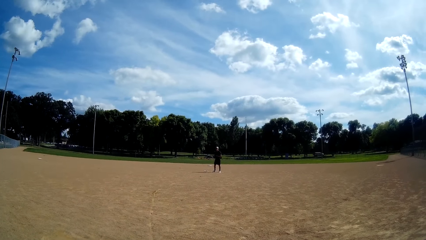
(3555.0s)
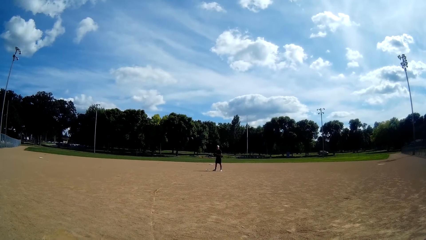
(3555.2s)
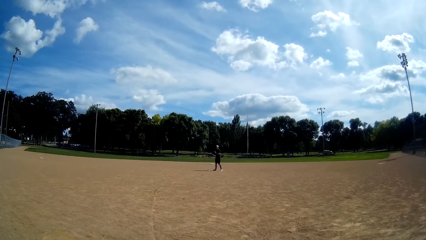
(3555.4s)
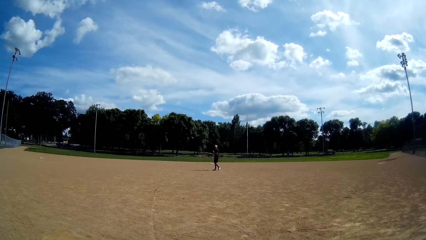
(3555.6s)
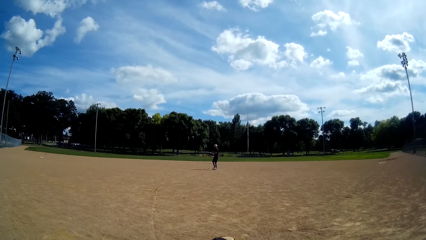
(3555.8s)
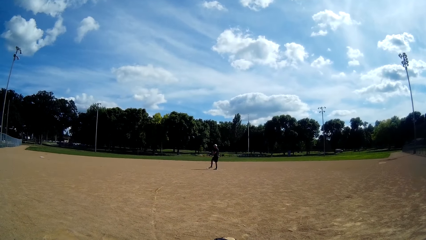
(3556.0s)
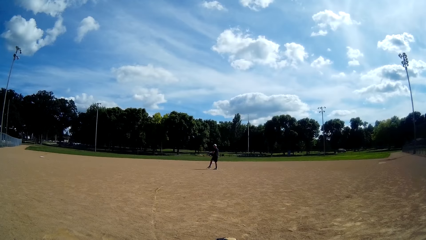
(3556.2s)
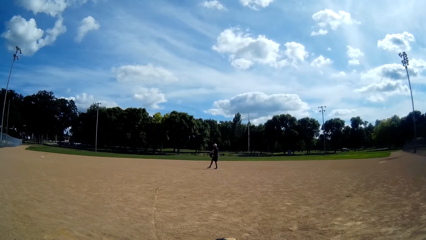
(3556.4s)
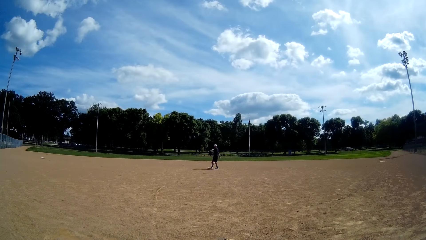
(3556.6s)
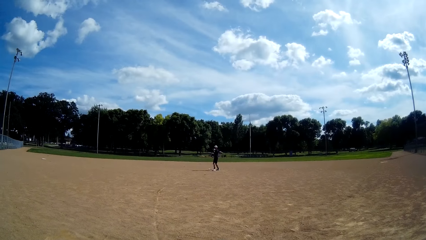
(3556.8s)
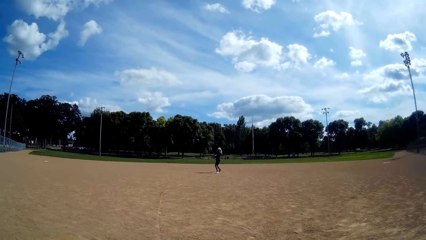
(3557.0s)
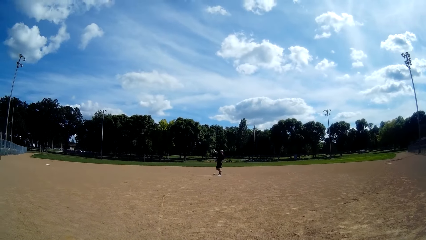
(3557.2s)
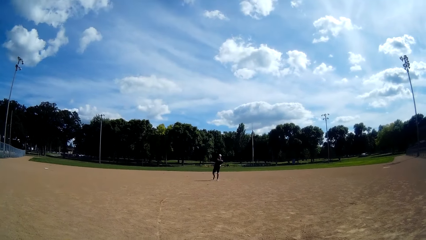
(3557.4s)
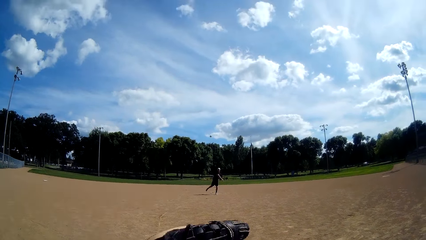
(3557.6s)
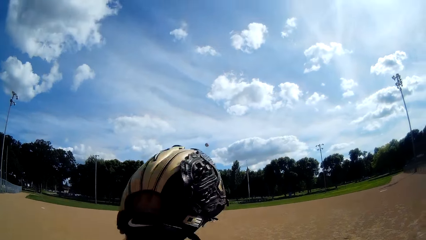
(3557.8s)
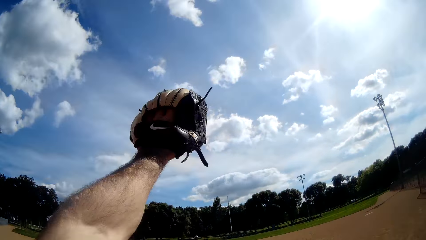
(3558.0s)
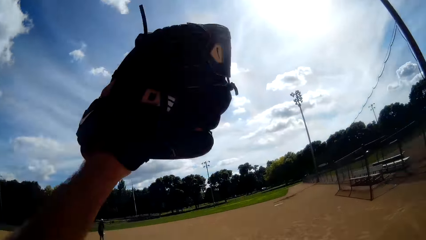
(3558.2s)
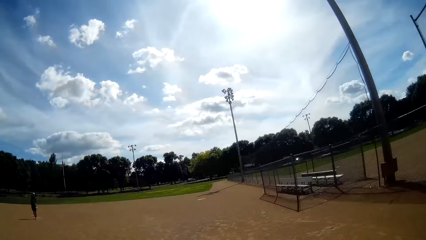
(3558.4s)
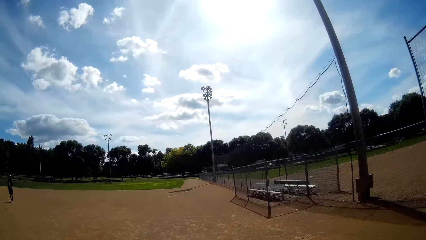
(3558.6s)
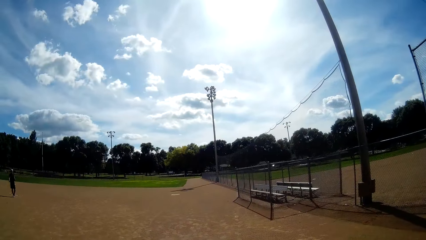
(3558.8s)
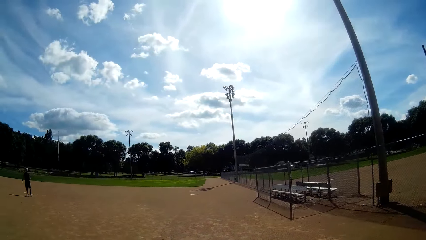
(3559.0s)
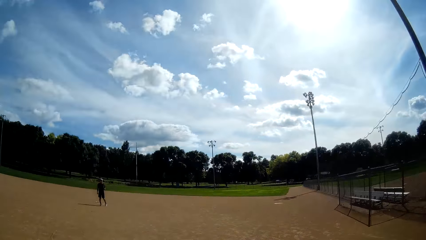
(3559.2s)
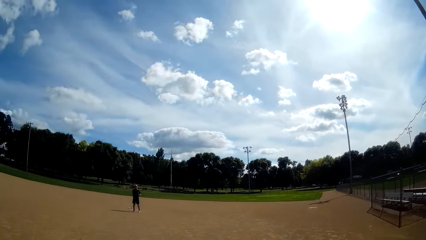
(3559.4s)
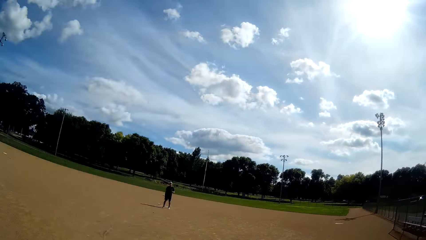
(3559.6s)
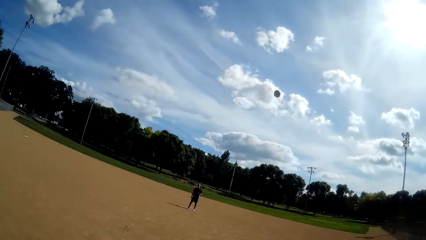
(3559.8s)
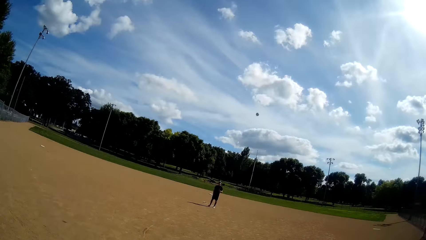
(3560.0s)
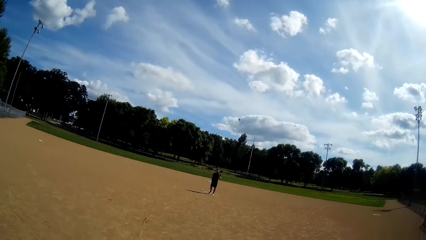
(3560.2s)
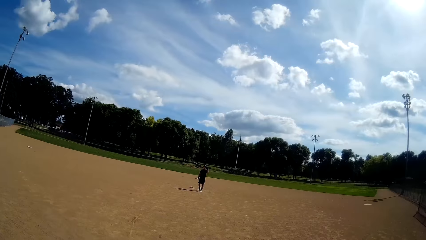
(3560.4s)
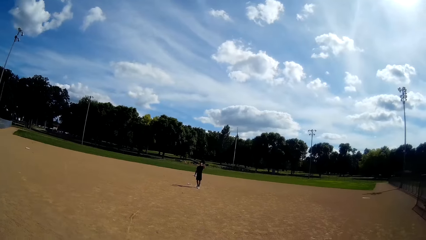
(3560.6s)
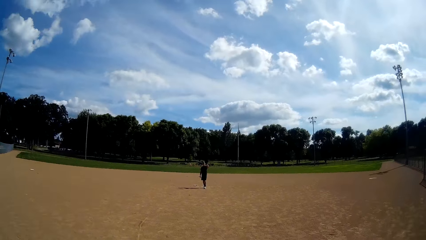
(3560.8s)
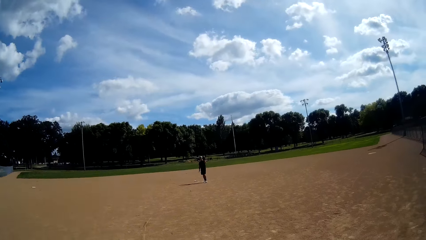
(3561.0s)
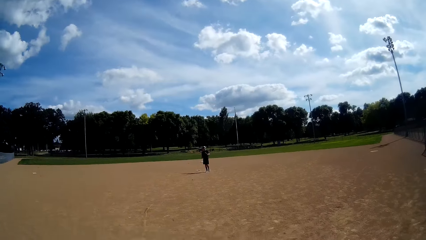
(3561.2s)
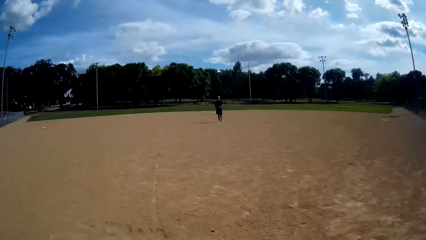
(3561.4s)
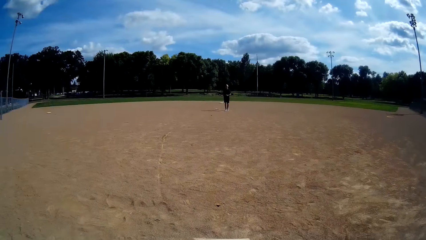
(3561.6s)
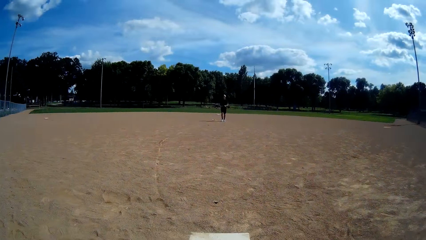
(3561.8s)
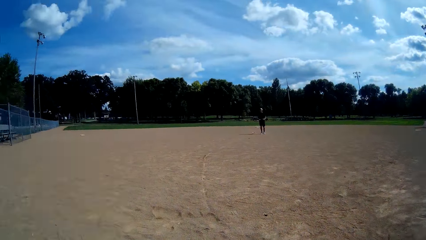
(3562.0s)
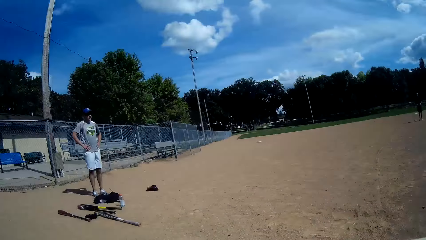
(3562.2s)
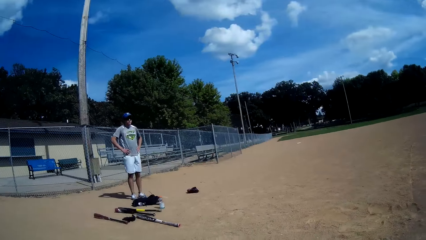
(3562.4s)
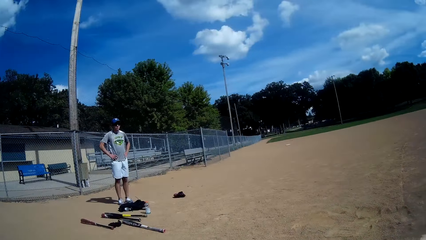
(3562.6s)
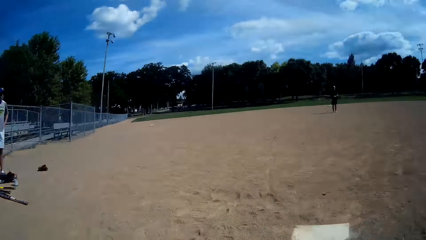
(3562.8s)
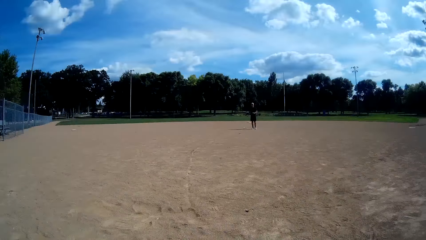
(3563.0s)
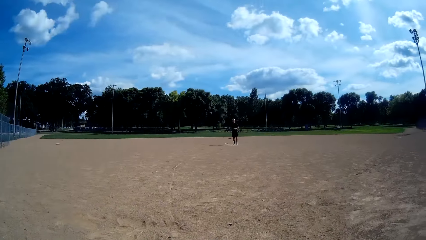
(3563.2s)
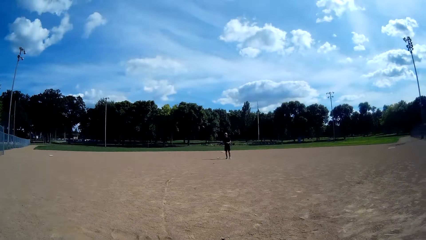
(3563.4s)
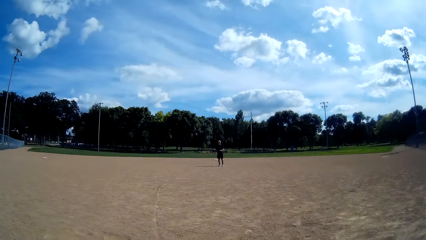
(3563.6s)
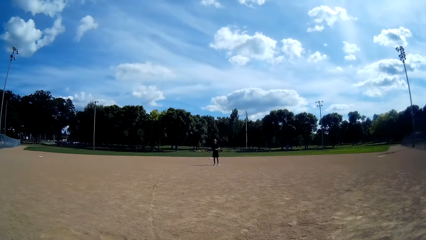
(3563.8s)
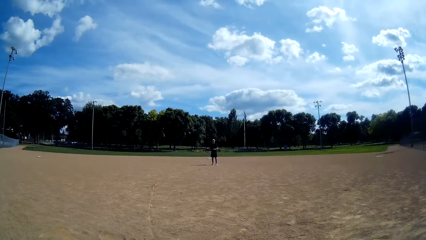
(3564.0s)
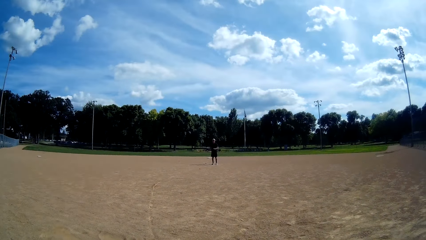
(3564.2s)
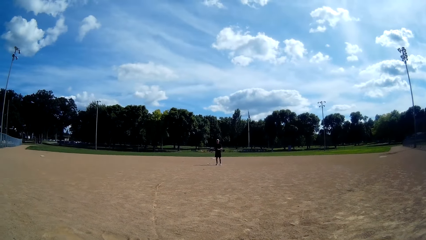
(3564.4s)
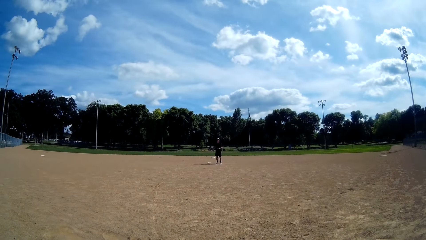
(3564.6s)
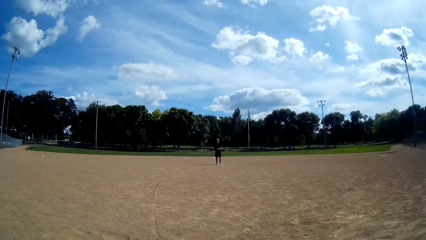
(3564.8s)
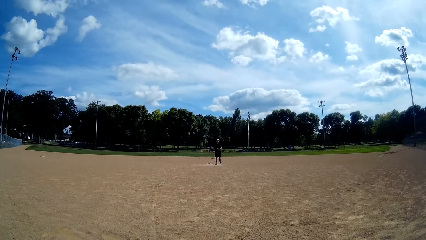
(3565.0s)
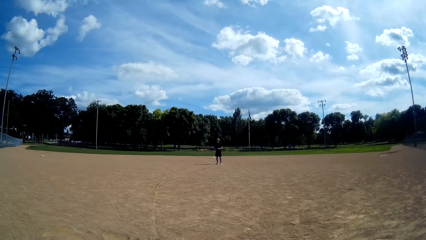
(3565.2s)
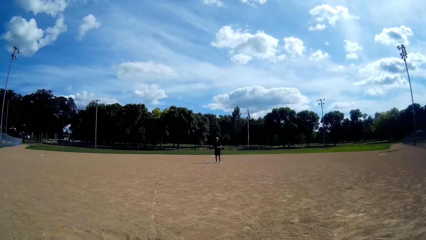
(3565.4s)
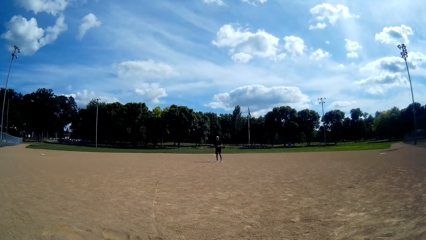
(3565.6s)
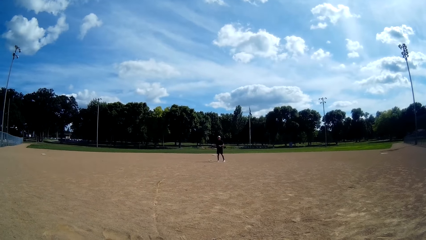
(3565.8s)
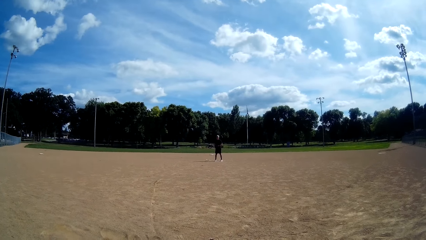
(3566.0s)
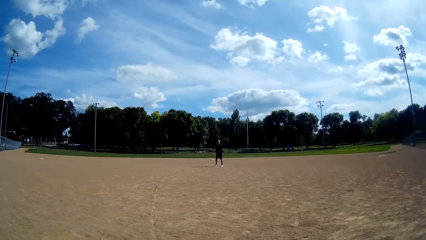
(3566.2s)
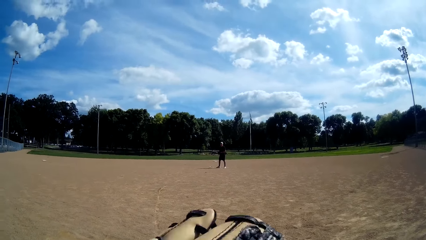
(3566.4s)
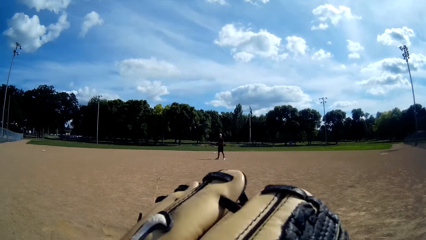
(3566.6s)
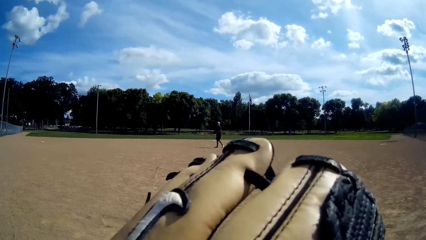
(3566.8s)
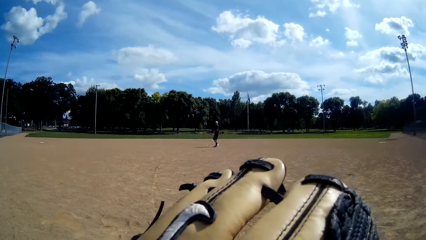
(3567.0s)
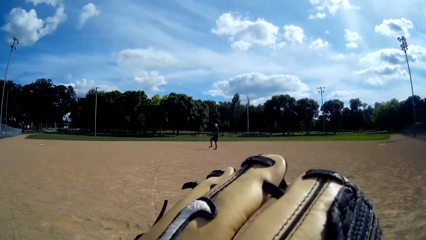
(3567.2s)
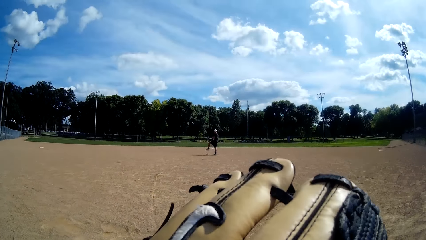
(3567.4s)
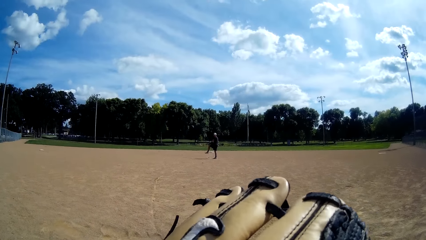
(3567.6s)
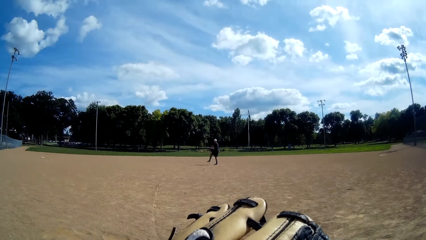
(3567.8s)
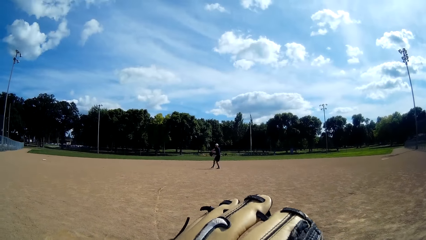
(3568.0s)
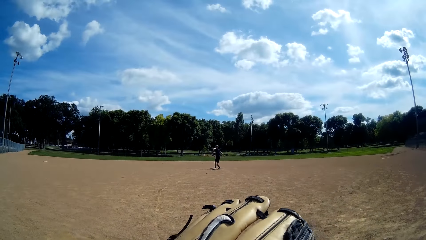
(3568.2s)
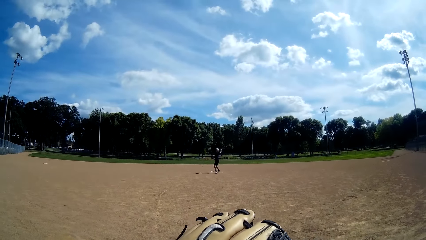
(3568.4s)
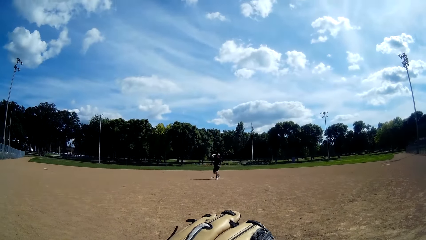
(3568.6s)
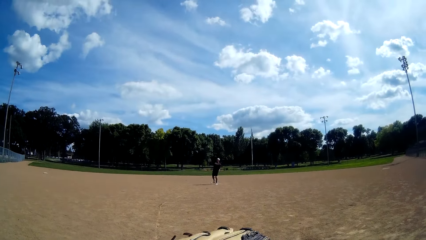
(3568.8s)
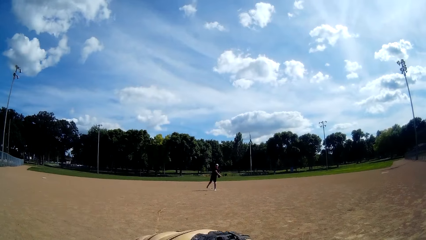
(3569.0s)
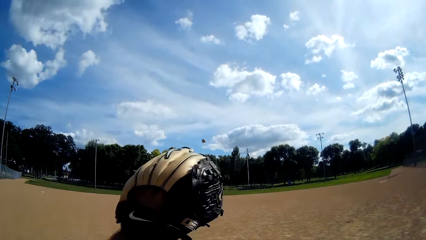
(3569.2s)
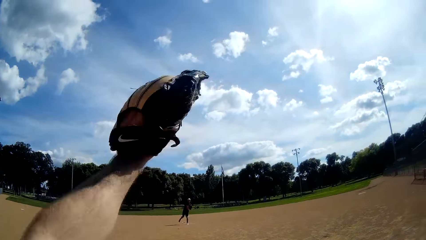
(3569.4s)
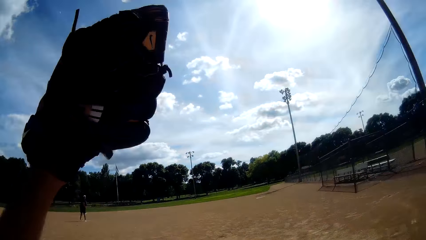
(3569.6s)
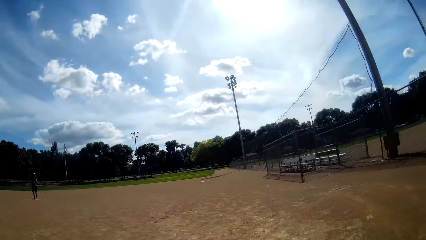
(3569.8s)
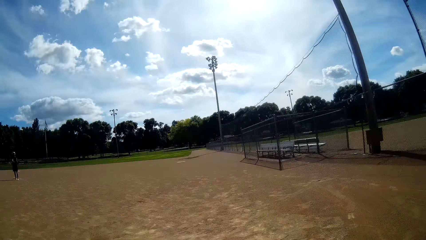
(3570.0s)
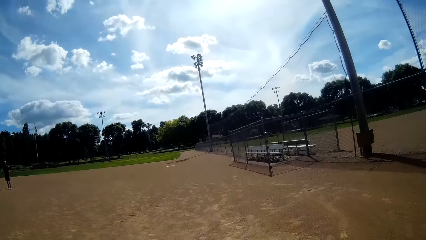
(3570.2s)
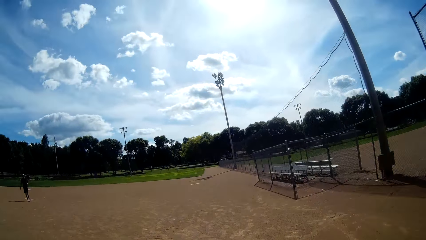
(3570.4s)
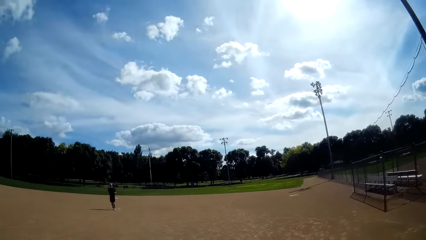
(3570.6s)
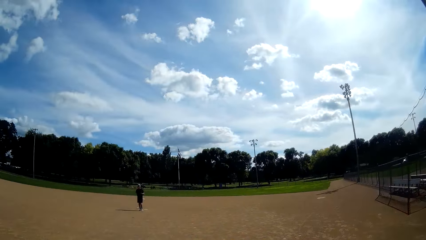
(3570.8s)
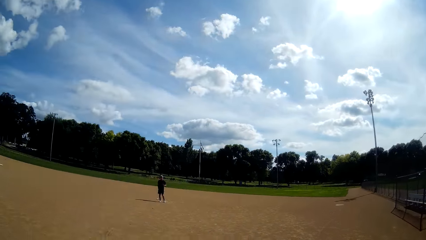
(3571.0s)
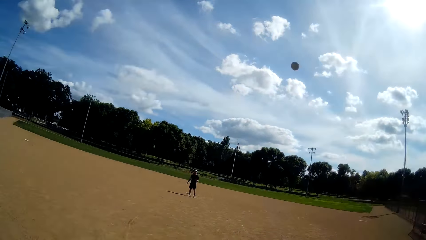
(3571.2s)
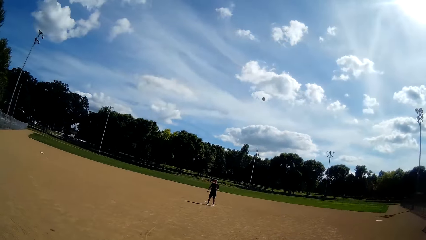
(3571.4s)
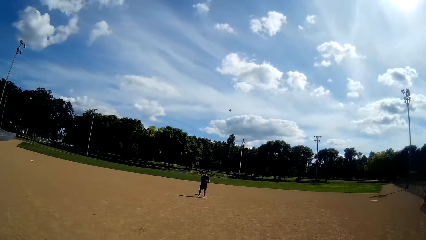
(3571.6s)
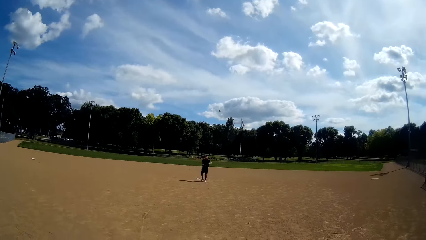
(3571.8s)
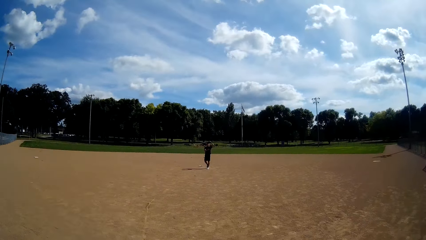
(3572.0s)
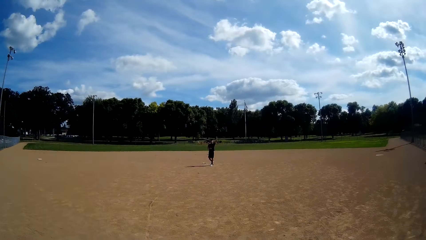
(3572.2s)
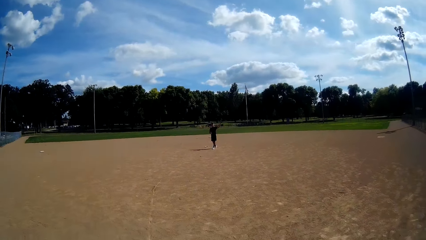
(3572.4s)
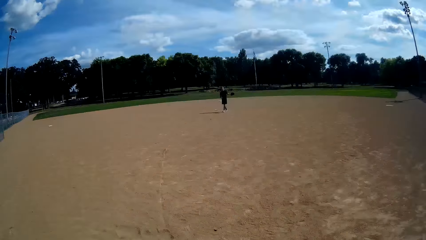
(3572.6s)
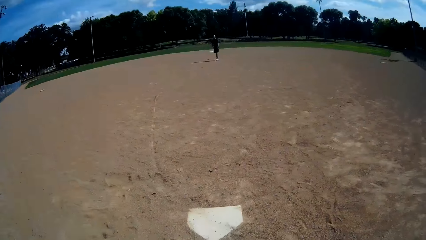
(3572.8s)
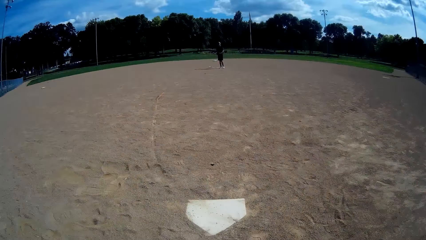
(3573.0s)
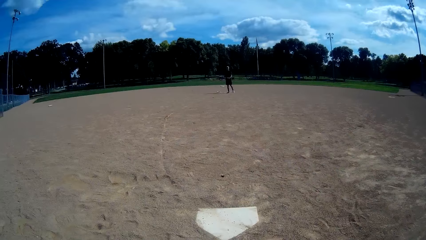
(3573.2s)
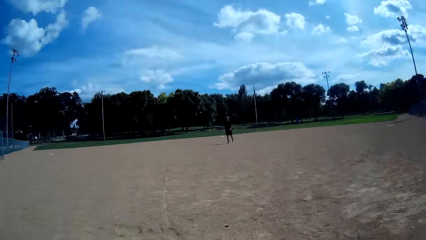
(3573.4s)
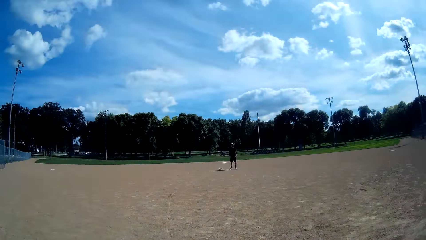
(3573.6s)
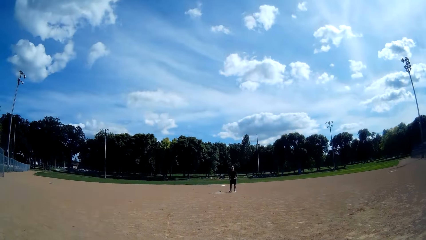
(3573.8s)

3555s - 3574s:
A man throws the baseball to the camera wearer. The camera wearer hits back the ball and catches the baseball with a baseball glove. They throw the baseball to the man. The man catches the ball with a baseball glove. Another man watches the game. The first man prepares to throw the ball and throws the baseball to the camera wearer. The camera wearer hits back the ball and catches the baseball with the baseball glove. They throw the baseball to the first man. The first man catches the ball with the baseball glove.
